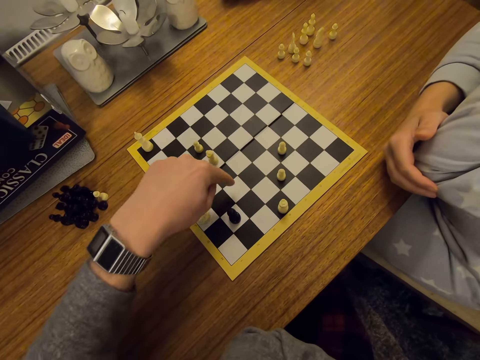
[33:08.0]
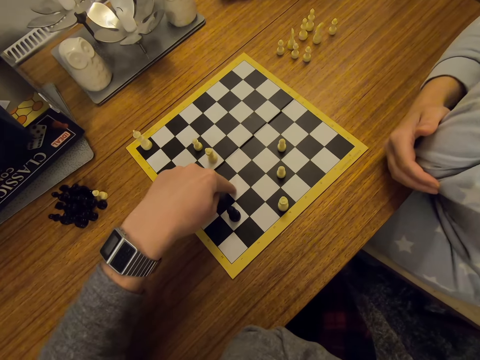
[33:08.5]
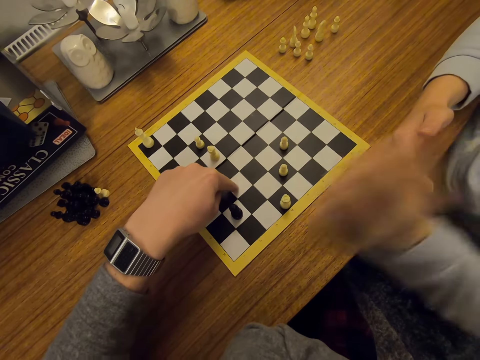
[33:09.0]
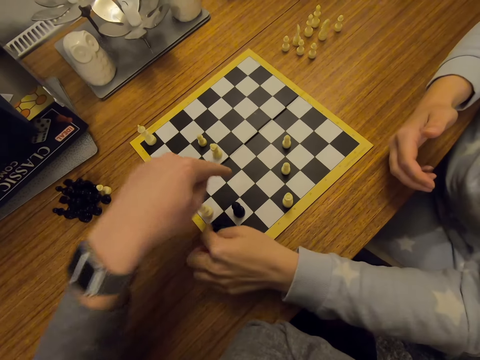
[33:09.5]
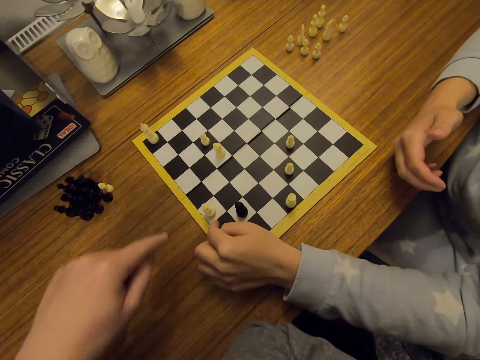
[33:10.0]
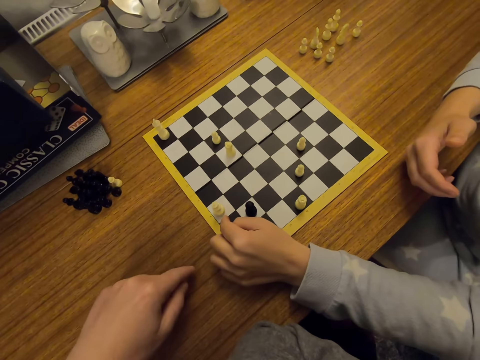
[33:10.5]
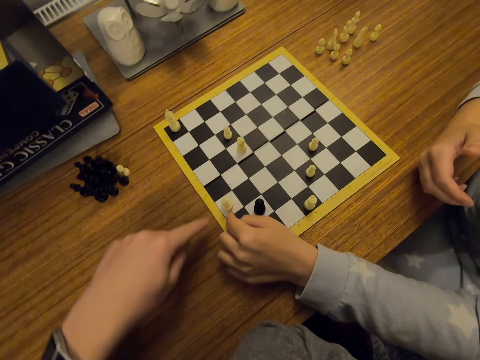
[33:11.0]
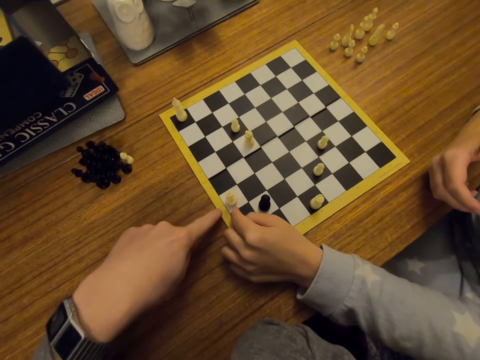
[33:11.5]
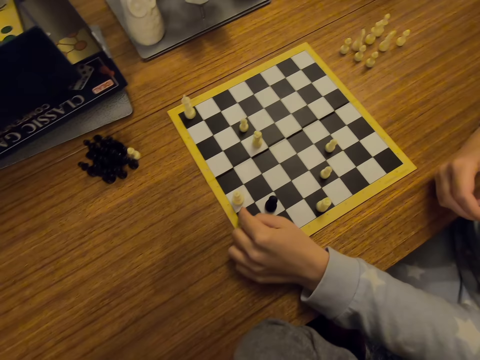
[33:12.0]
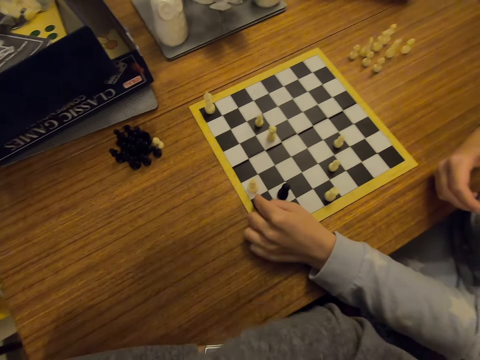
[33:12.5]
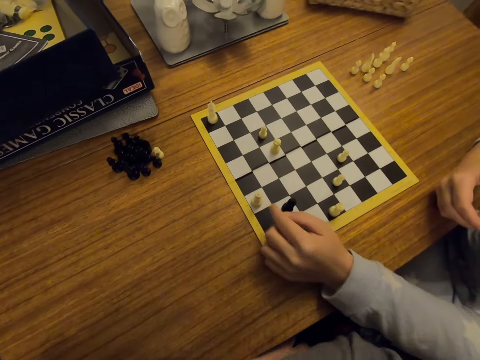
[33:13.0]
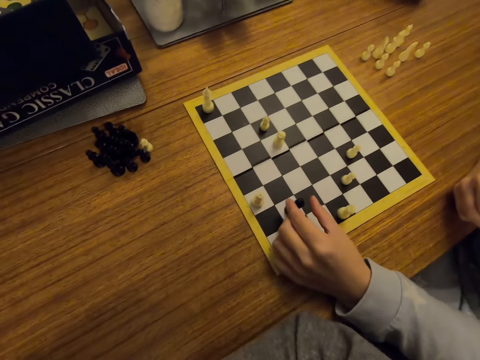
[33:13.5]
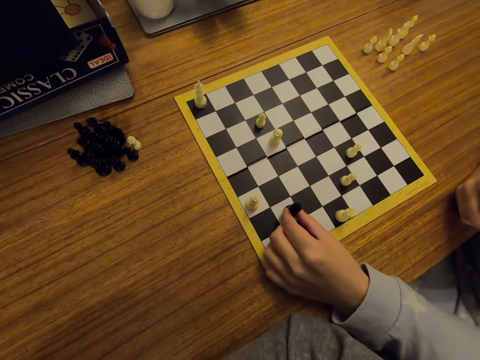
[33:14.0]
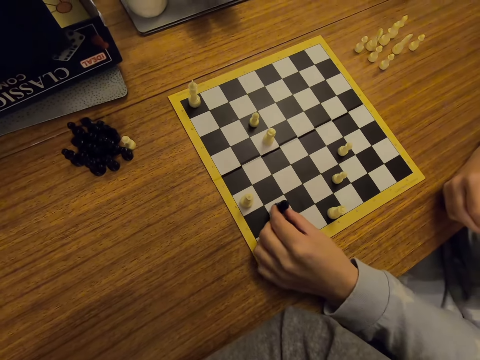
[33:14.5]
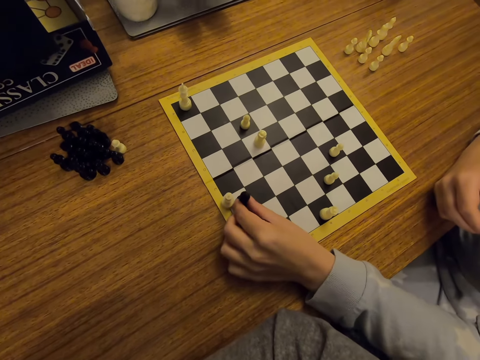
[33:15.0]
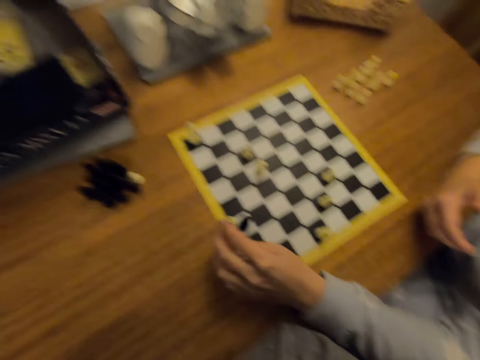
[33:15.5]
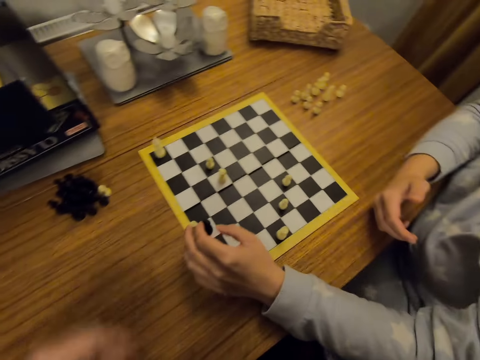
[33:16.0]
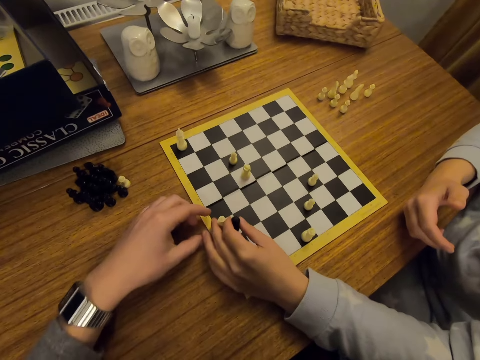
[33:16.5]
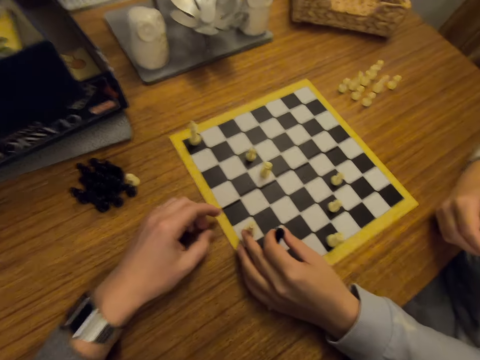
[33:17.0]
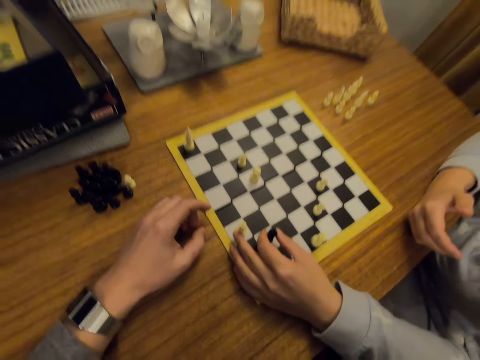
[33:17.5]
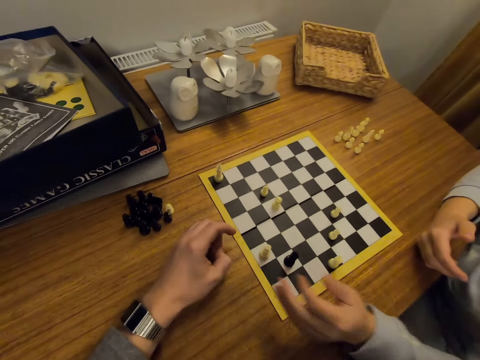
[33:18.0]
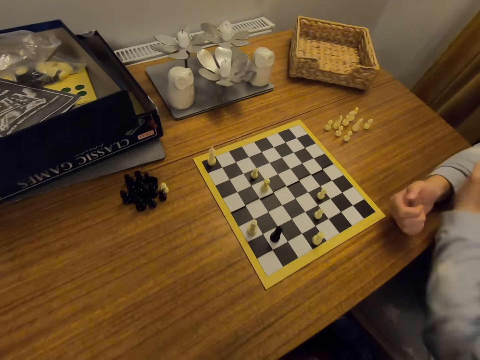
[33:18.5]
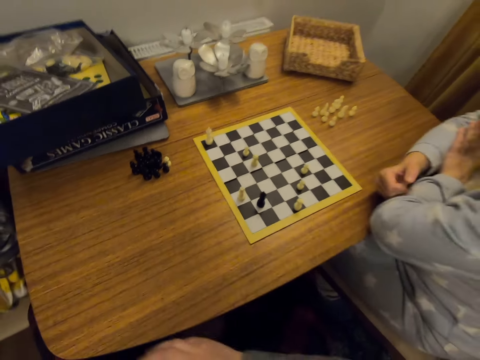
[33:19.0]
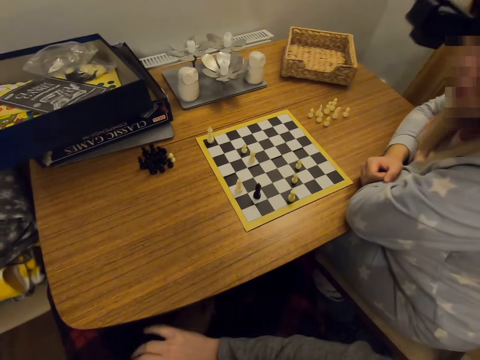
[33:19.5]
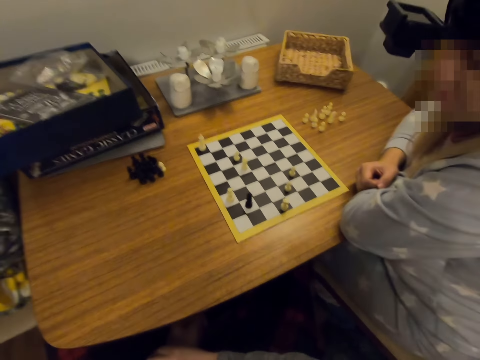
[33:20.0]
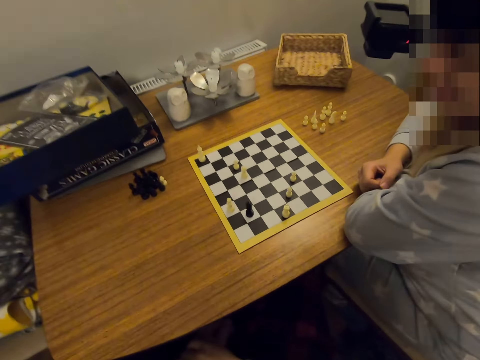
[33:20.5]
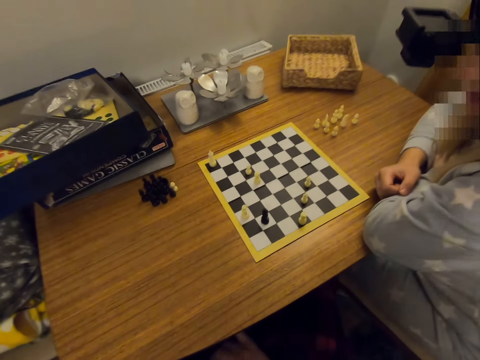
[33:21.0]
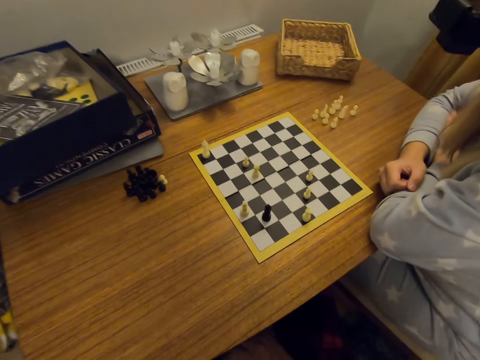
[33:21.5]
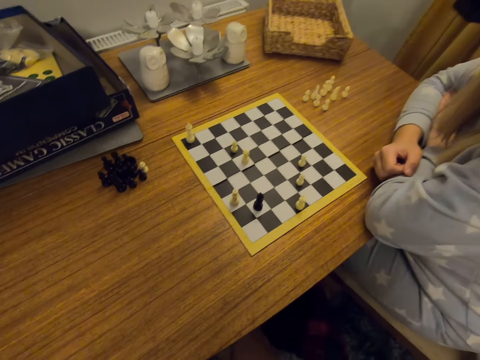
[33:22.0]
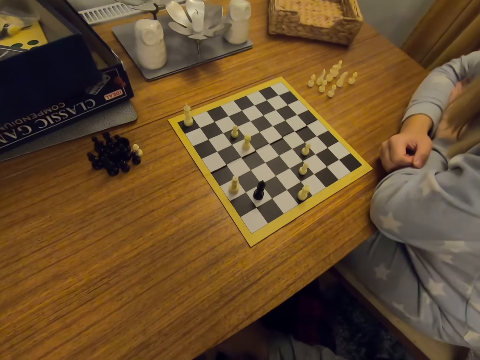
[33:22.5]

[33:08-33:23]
A person points on the board. The camera wearer puts the right hand on a table. The person moves a chess piece on the board. The camera wearer lifts a hand to the board. The person folds hands.

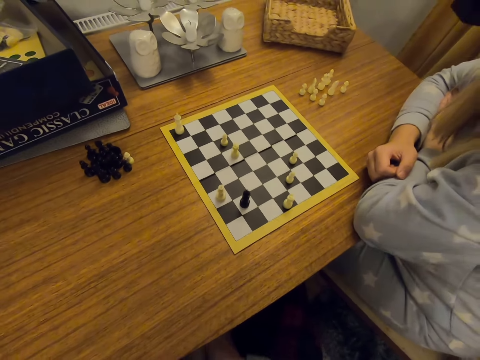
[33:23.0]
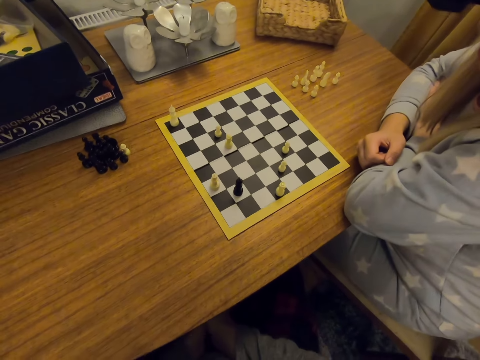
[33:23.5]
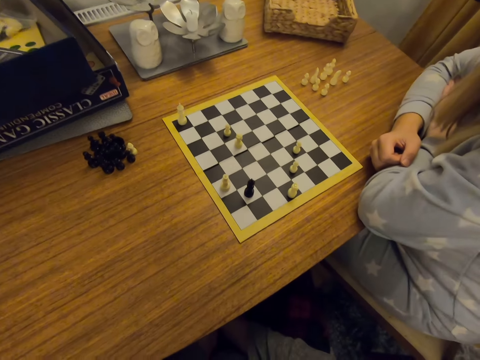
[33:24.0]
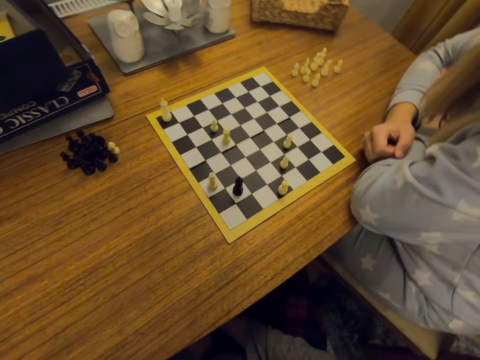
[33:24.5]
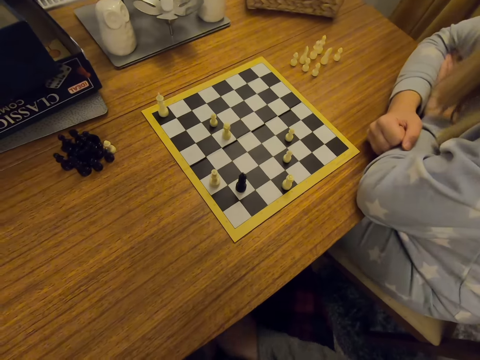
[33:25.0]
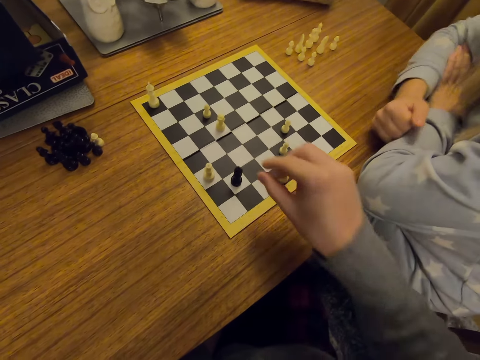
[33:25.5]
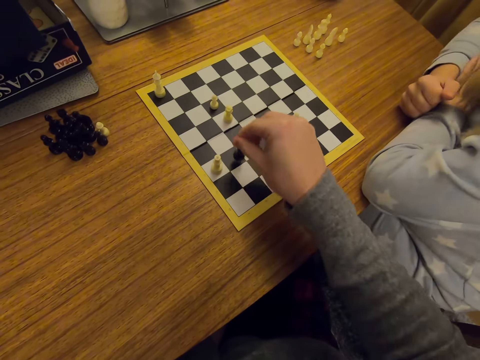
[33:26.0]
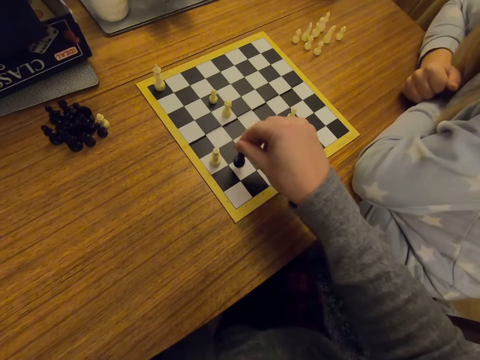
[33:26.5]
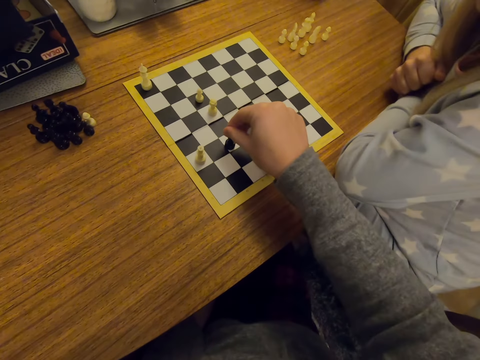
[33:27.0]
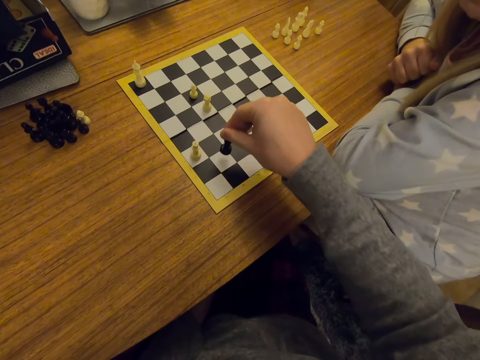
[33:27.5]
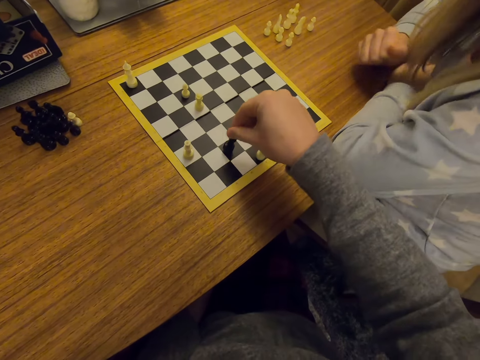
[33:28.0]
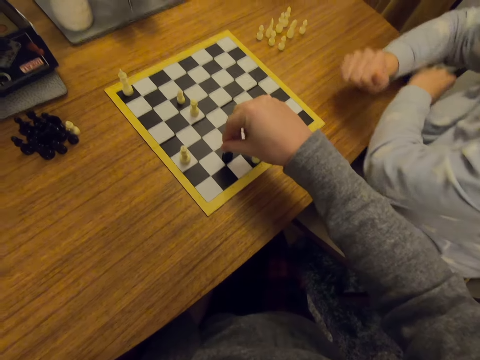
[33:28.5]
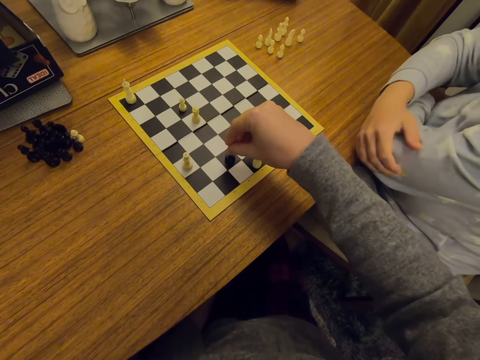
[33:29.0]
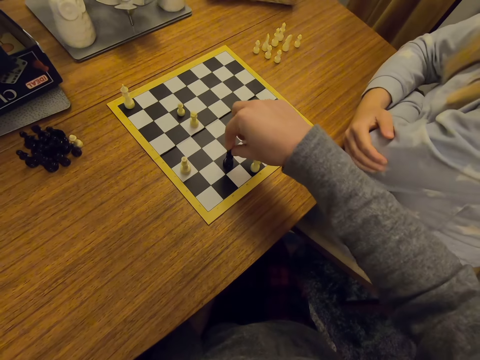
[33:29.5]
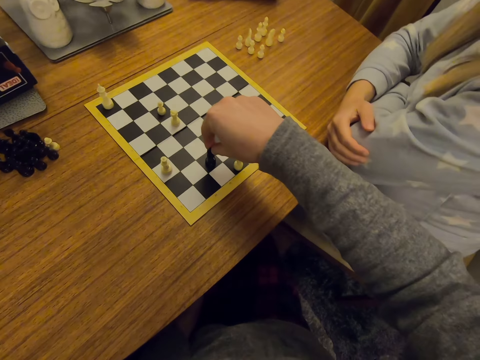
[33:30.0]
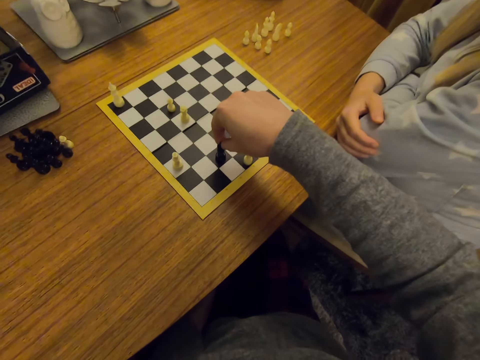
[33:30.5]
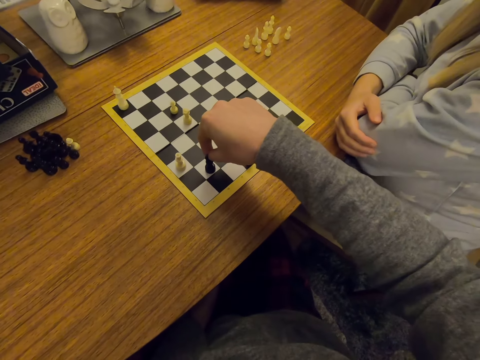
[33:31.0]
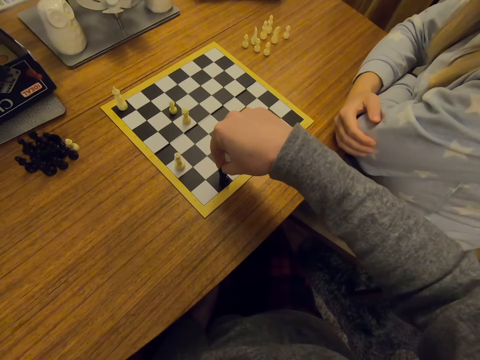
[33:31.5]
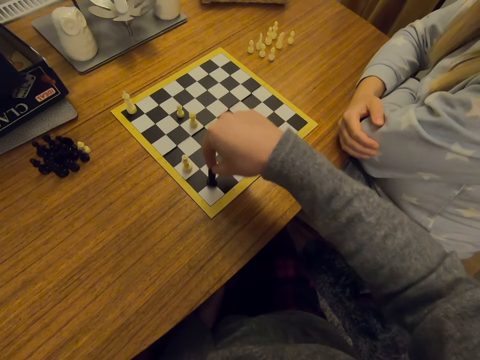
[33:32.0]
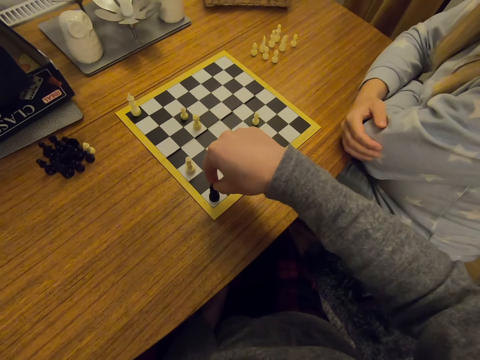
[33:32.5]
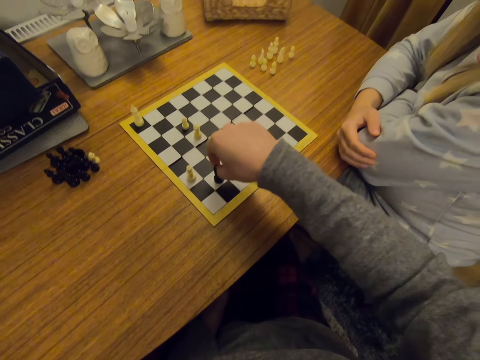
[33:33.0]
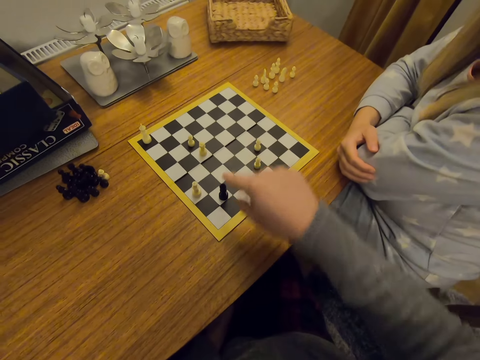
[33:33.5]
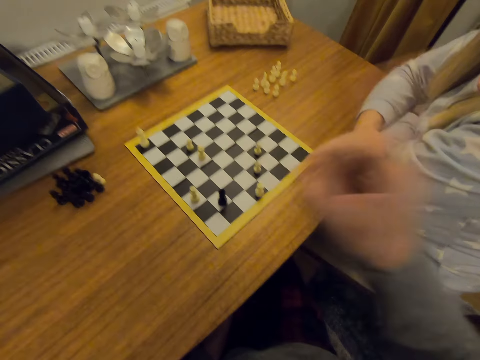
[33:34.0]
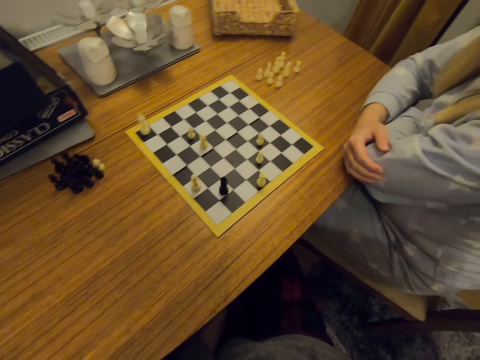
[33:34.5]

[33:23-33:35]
The camera wearer moves a chess piece on a board. They point on a chess piece on the board and lift a finger.
